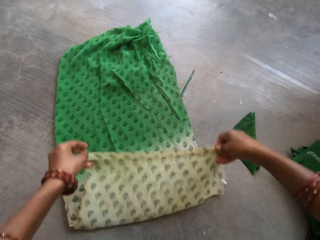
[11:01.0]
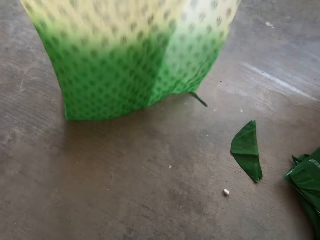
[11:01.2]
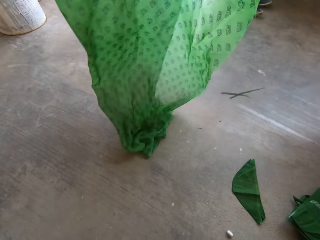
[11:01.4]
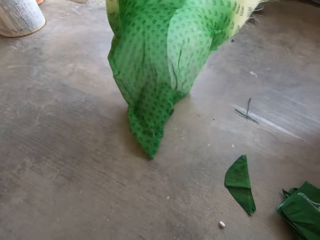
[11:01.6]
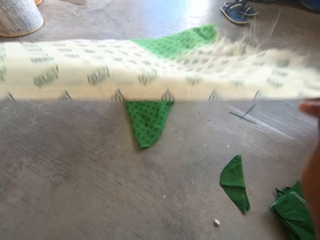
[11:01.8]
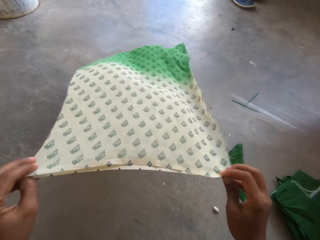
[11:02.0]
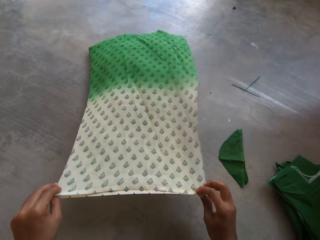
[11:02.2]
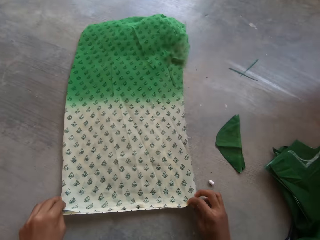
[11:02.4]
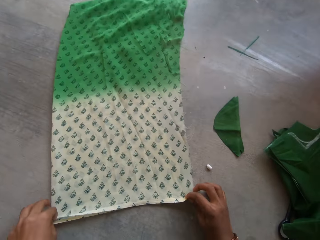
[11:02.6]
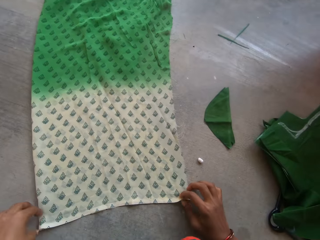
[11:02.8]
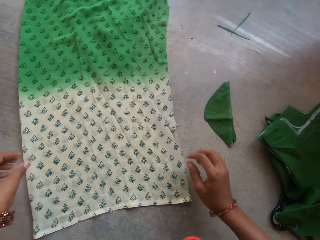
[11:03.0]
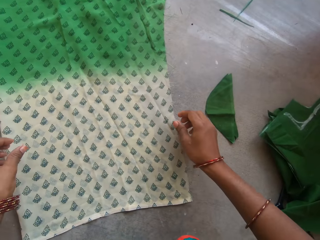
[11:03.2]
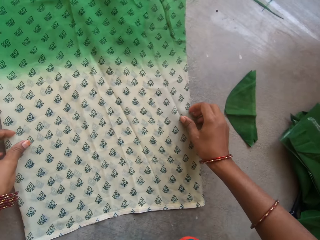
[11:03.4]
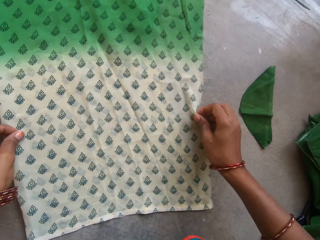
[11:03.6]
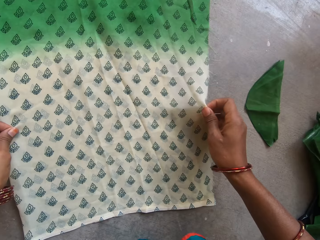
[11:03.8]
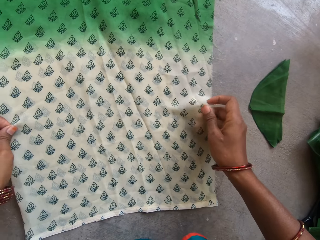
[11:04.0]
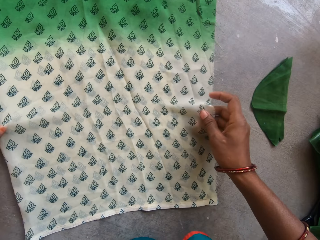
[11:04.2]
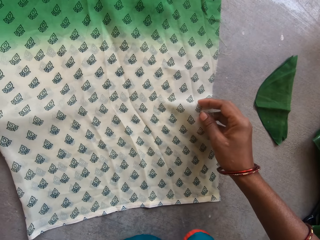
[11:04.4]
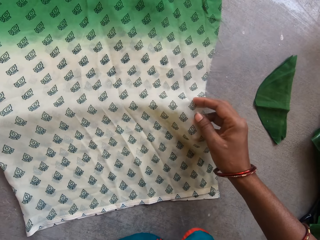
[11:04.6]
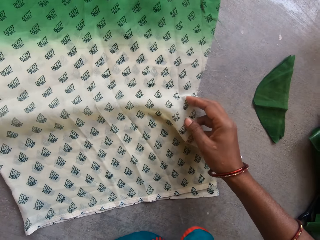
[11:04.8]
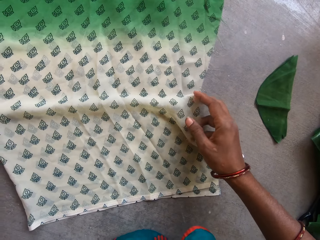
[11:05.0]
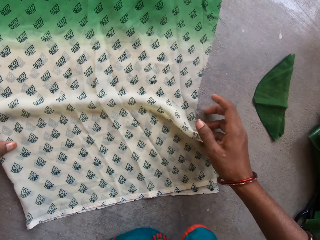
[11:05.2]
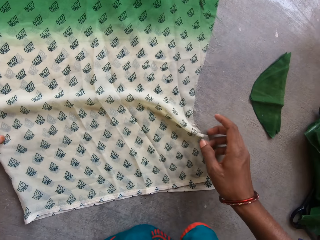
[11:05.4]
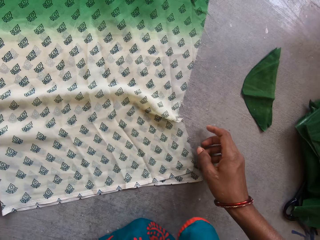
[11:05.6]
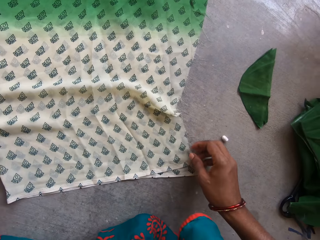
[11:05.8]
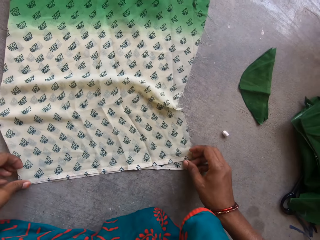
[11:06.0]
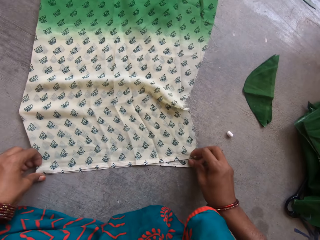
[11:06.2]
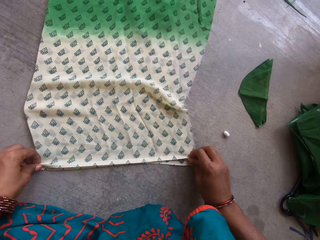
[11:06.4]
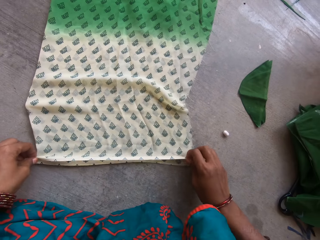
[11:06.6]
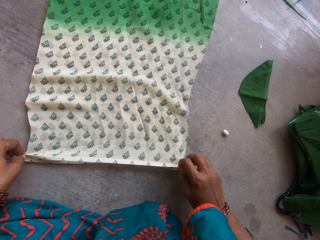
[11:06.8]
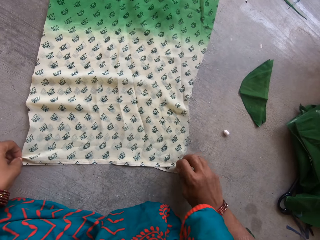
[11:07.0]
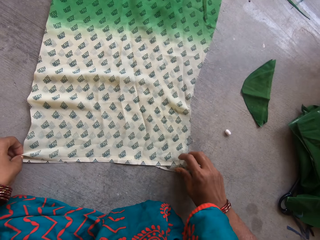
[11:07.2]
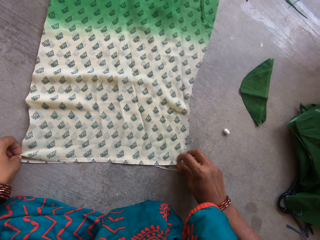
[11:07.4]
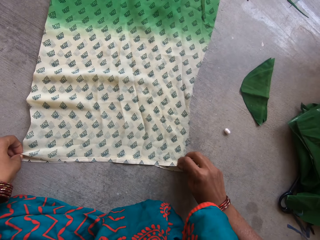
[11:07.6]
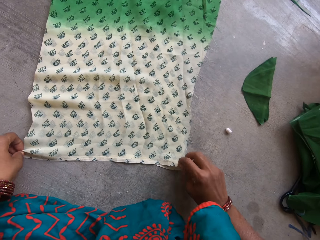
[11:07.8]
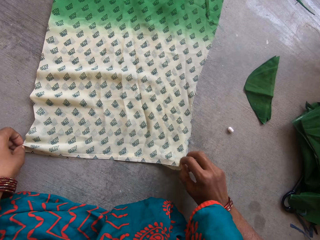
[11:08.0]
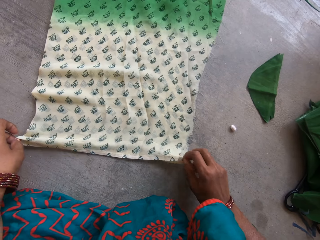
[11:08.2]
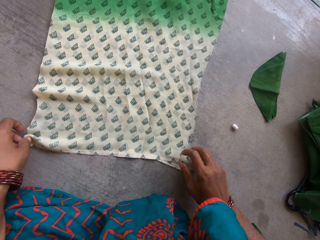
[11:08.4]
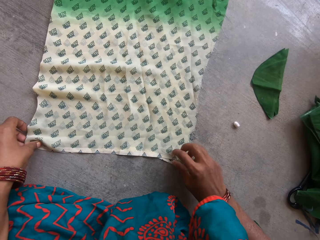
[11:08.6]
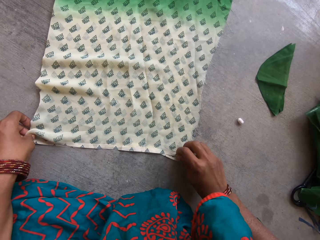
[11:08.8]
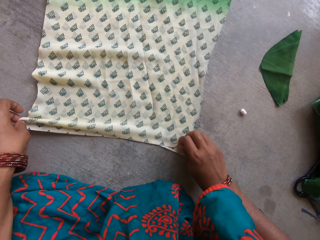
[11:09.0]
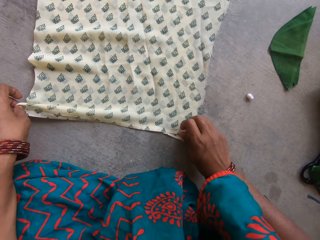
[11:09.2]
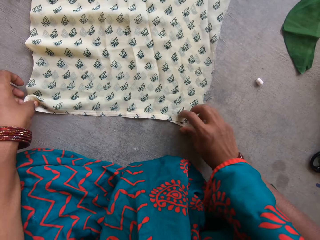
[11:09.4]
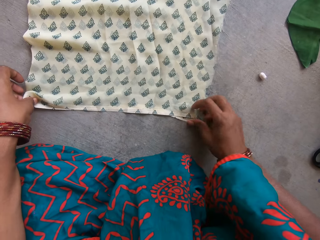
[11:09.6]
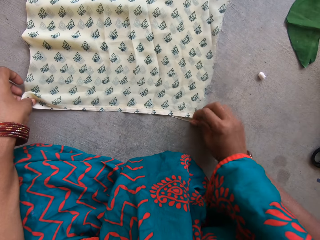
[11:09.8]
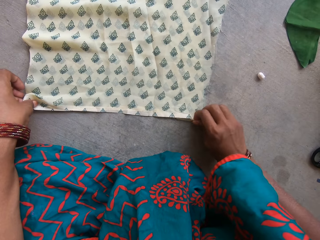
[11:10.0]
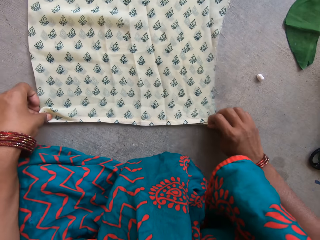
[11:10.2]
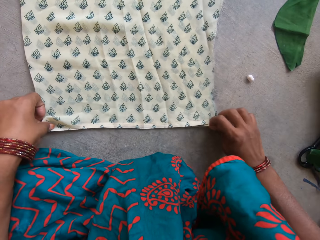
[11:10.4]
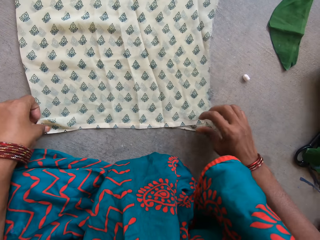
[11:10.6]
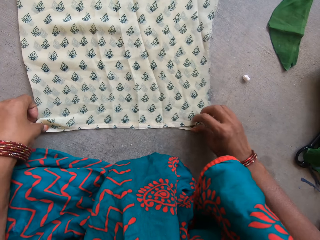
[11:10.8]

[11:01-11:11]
The camera wearer holds the piece of cloth on the floor.

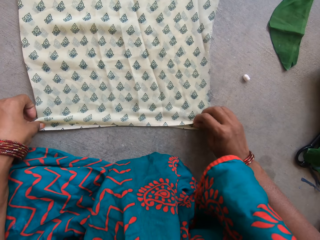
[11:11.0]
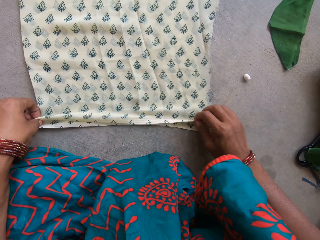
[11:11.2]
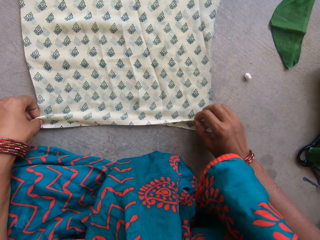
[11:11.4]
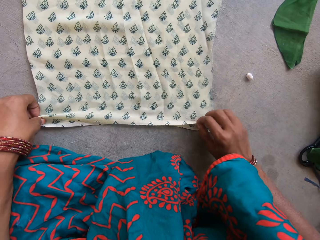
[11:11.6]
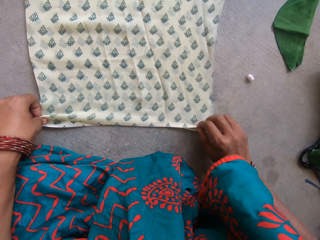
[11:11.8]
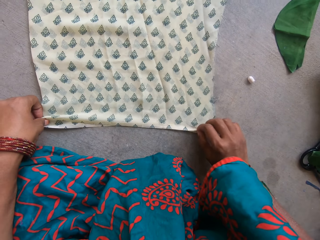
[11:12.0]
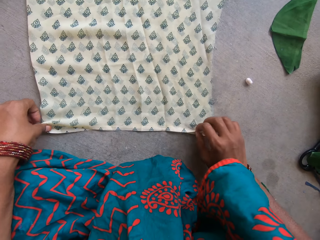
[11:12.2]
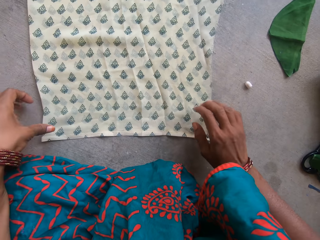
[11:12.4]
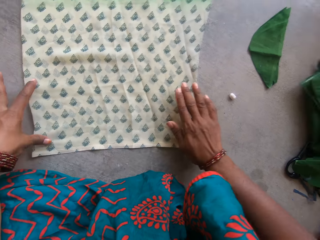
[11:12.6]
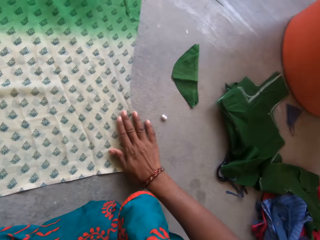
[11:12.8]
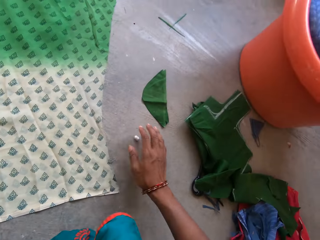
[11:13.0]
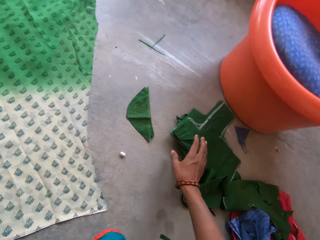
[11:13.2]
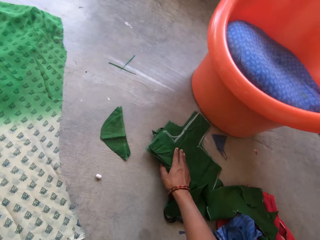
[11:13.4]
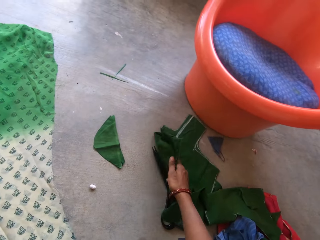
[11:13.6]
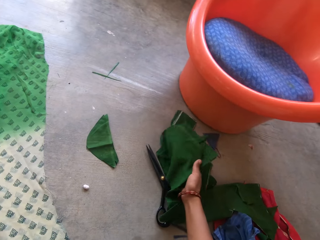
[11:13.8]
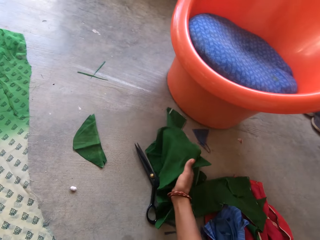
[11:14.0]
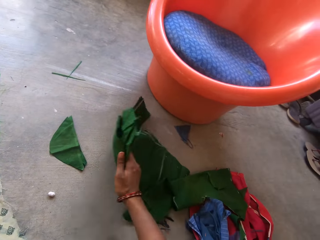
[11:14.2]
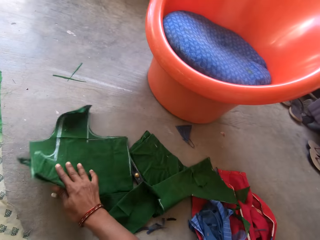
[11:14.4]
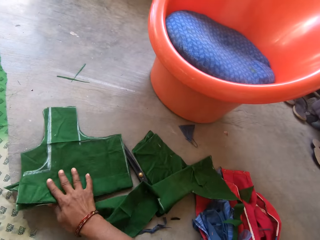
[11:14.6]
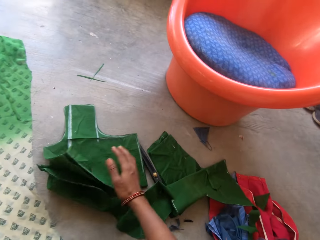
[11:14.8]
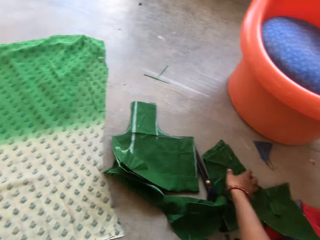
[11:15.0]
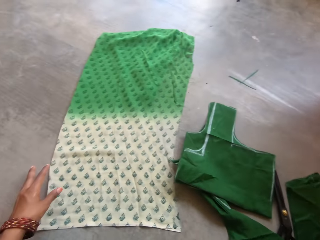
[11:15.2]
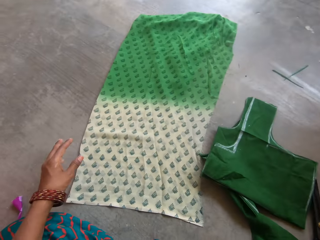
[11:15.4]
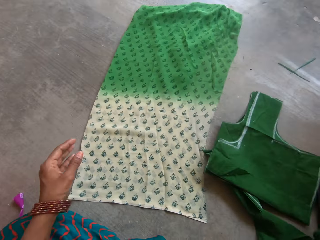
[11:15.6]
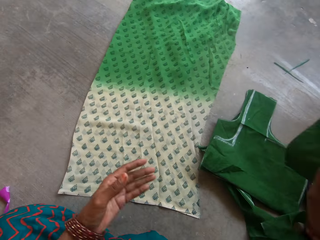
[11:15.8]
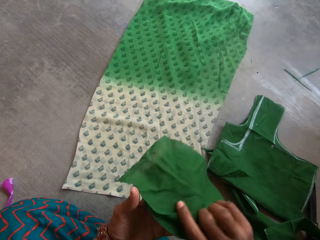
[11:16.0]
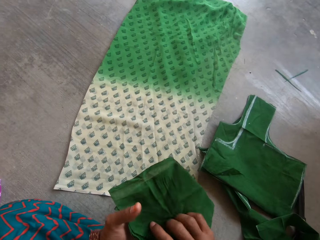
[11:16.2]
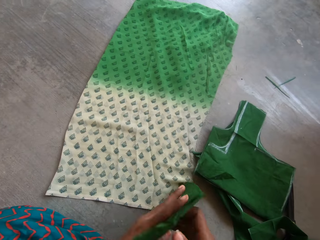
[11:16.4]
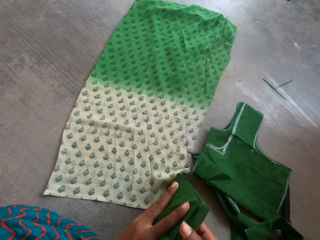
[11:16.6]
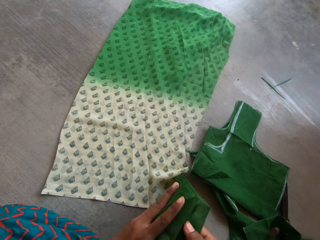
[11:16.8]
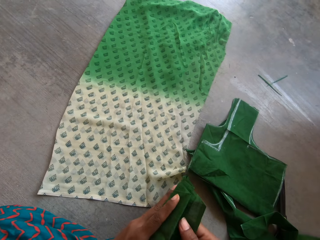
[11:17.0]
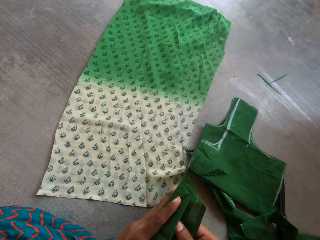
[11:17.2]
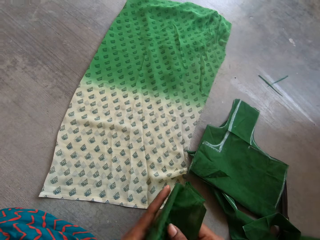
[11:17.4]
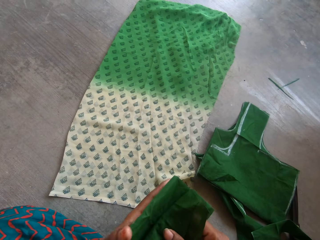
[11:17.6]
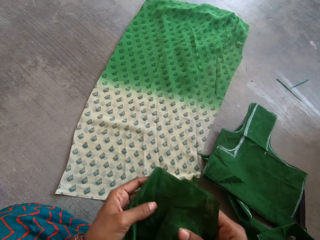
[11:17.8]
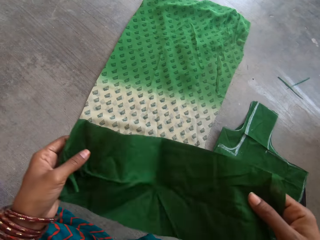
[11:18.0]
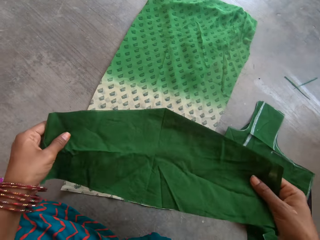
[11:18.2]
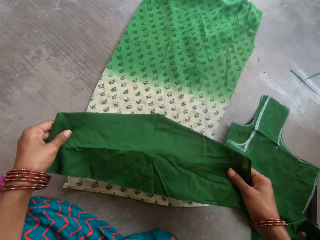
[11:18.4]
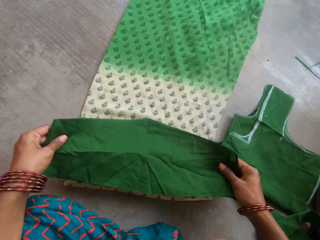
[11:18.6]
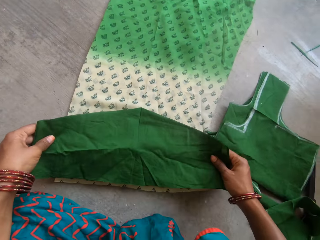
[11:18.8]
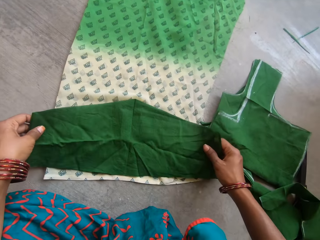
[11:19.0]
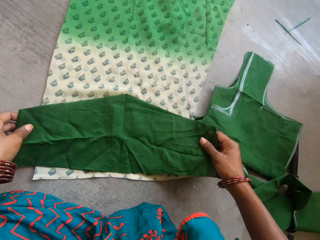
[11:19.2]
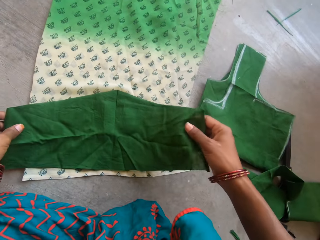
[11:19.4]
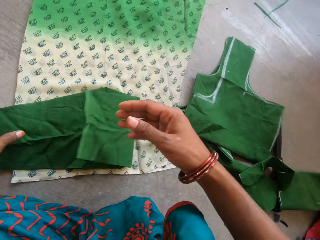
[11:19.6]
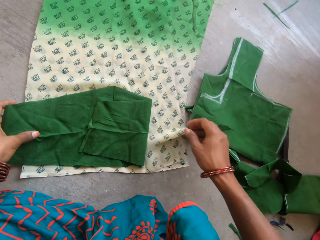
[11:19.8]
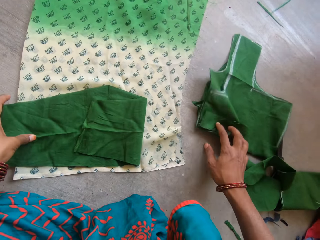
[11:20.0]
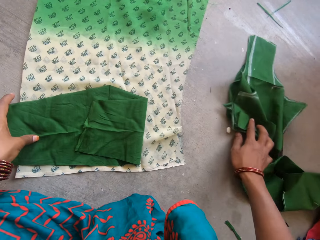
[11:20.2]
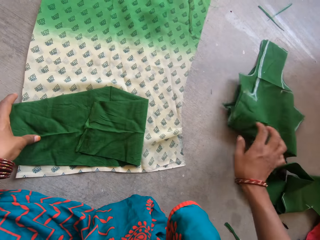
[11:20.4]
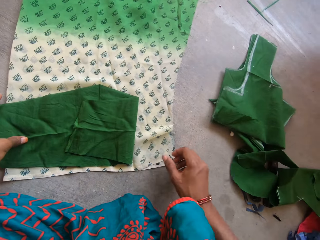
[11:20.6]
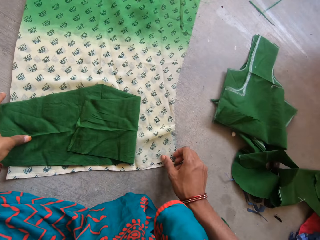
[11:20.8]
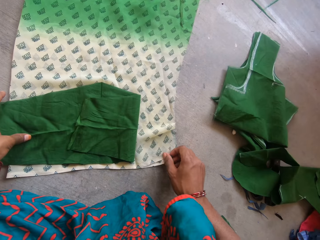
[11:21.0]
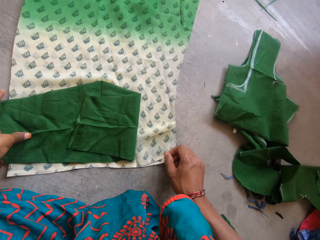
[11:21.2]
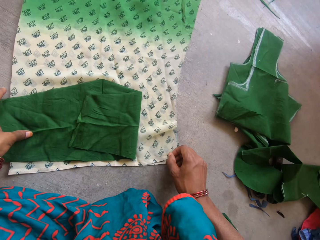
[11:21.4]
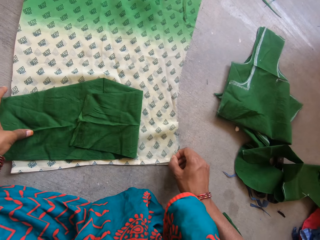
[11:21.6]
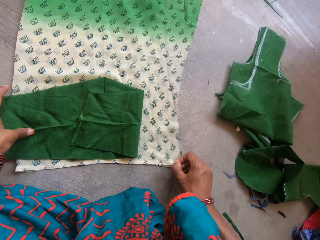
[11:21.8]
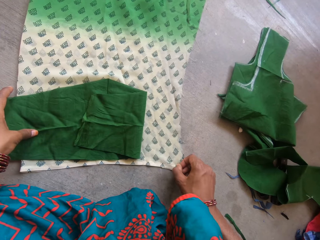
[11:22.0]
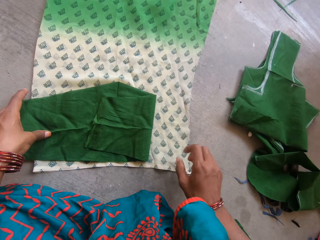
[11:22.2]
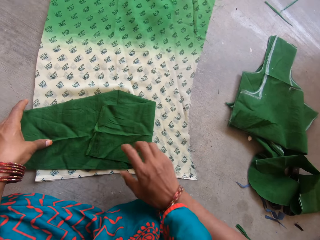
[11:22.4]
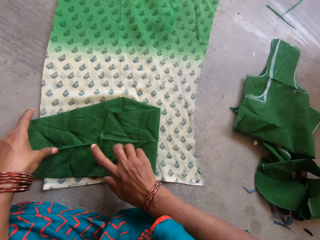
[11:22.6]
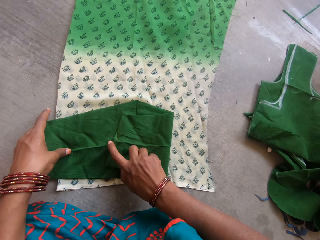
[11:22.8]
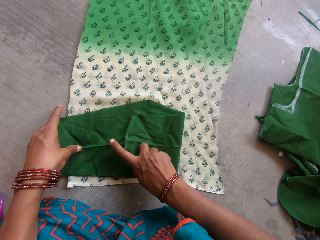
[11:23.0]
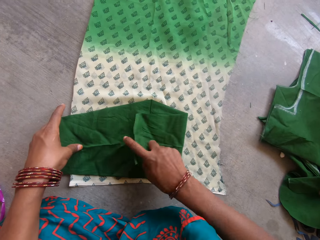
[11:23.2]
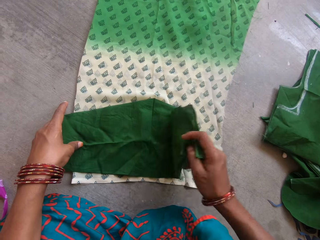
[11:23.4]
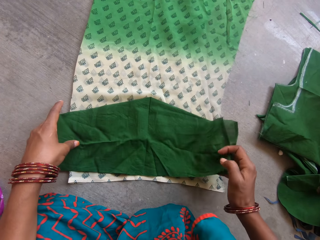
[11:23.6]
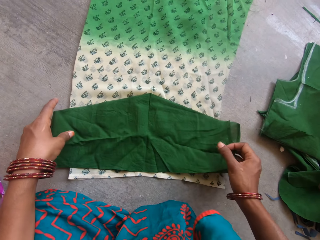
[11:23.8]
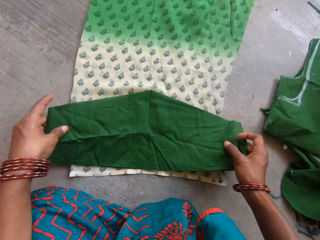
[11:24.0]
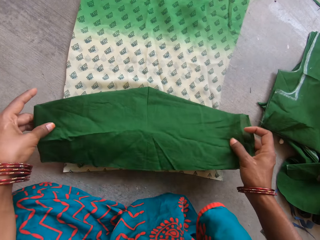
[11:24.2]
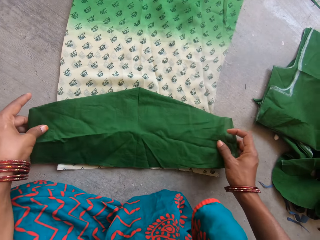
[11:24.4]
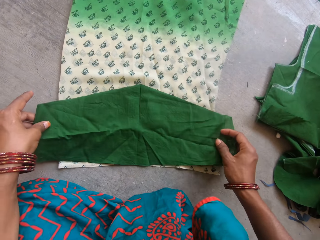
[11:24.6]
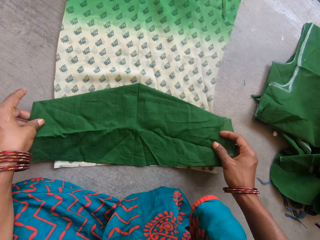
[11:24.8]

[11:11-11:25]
The camera wearer moves the first piece of fabric on the floor with her right hand. She picks another piece of fabric on the floor with her right hand. She places the third piece of fabric on the second piece of fabric. She pushes the pieces of clothes on the floor. She holds the piece of cloth on the floor.
